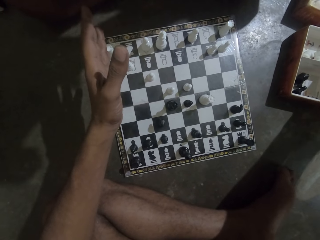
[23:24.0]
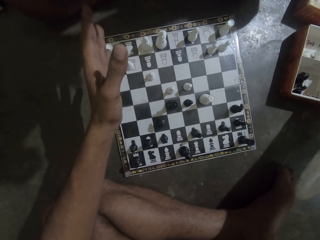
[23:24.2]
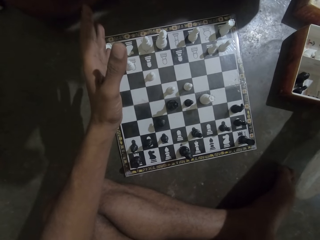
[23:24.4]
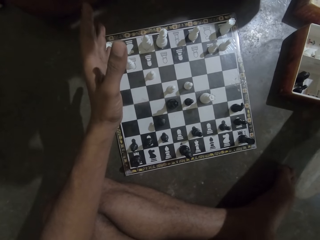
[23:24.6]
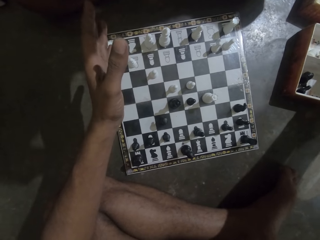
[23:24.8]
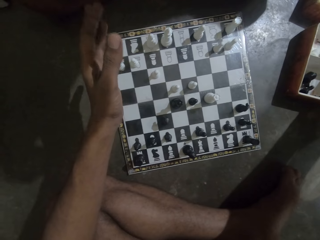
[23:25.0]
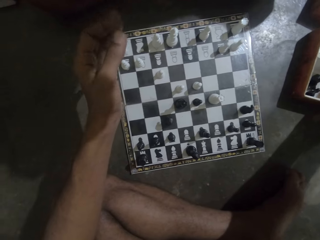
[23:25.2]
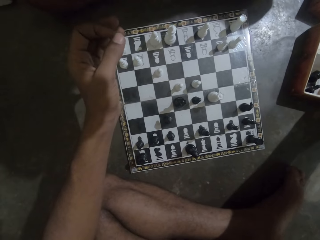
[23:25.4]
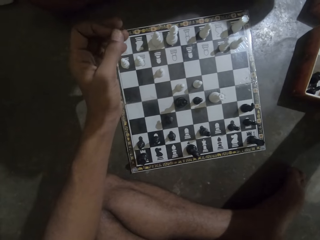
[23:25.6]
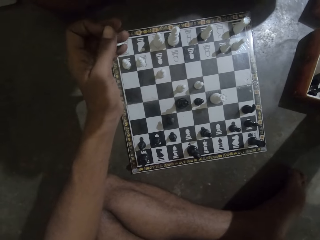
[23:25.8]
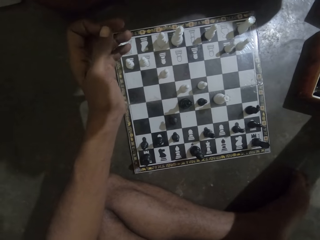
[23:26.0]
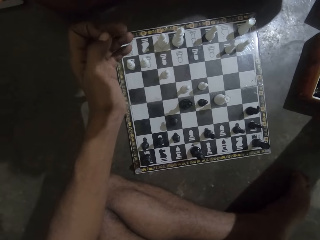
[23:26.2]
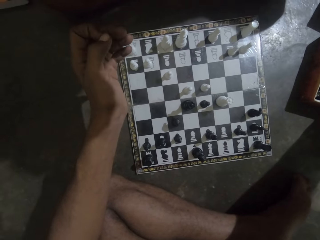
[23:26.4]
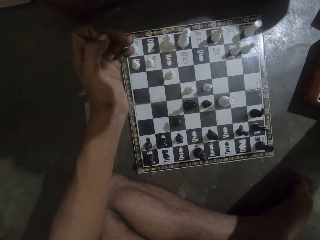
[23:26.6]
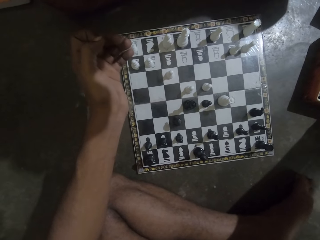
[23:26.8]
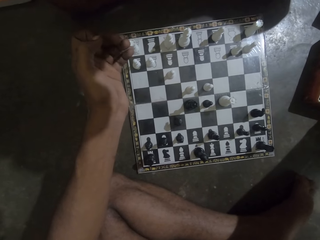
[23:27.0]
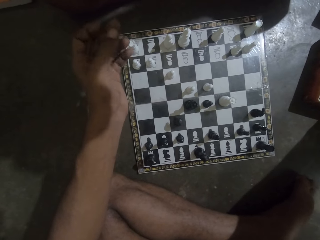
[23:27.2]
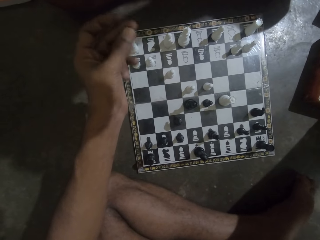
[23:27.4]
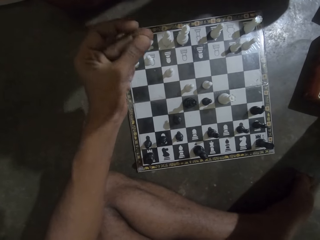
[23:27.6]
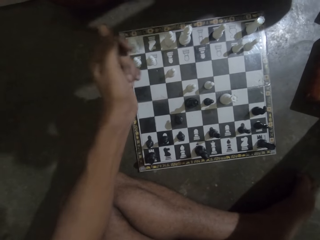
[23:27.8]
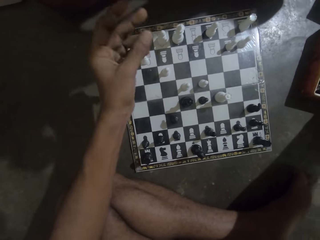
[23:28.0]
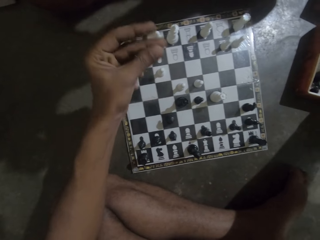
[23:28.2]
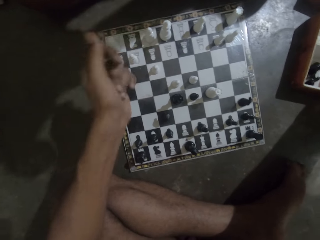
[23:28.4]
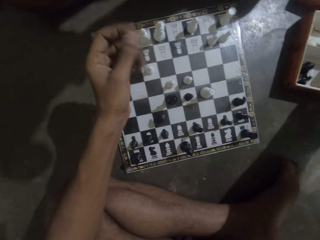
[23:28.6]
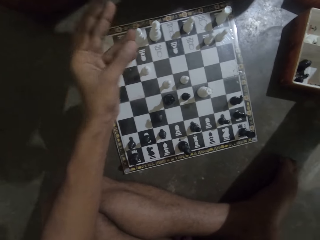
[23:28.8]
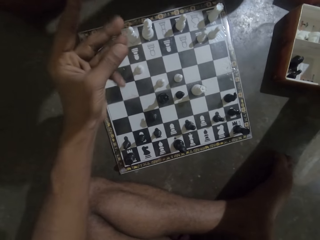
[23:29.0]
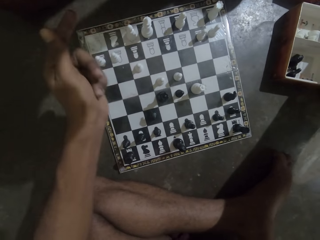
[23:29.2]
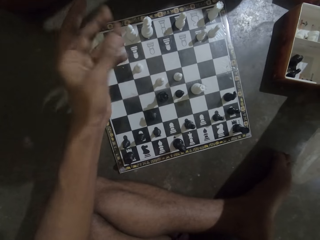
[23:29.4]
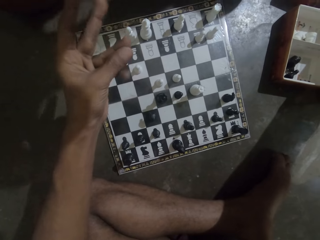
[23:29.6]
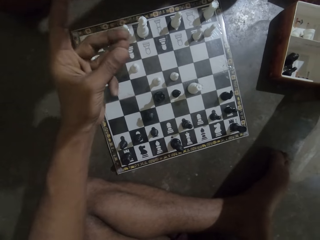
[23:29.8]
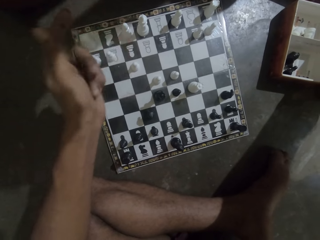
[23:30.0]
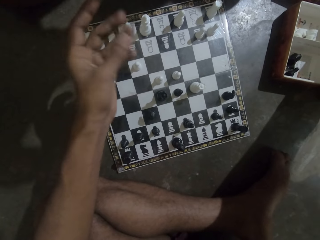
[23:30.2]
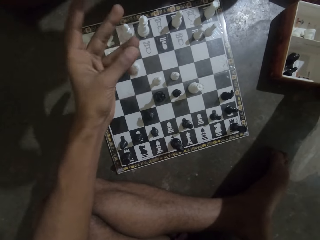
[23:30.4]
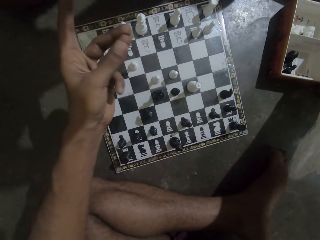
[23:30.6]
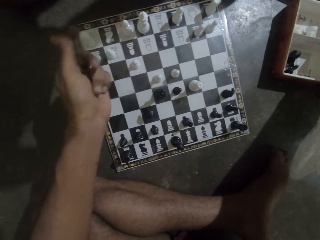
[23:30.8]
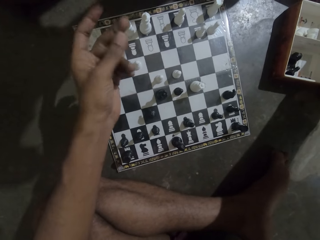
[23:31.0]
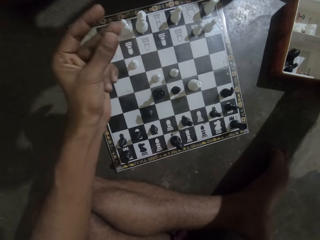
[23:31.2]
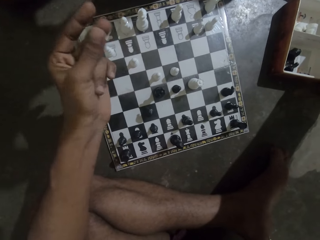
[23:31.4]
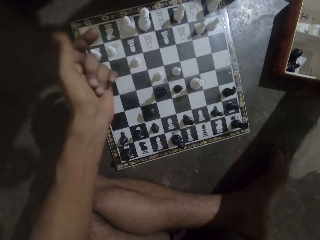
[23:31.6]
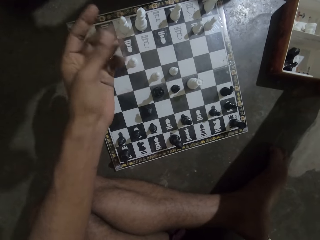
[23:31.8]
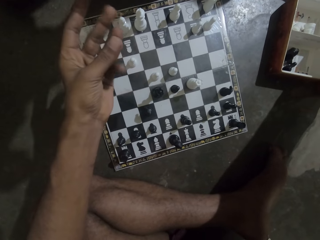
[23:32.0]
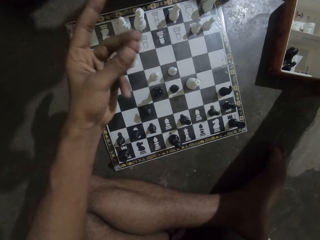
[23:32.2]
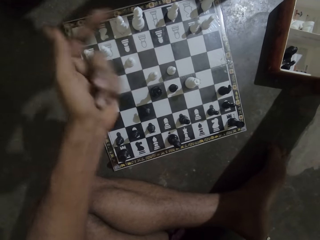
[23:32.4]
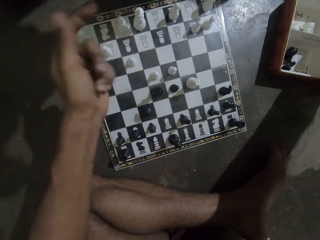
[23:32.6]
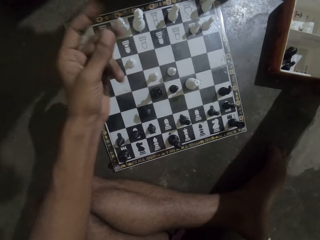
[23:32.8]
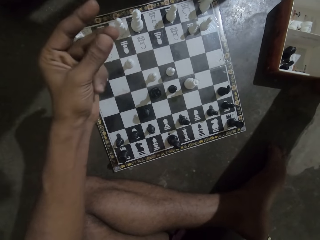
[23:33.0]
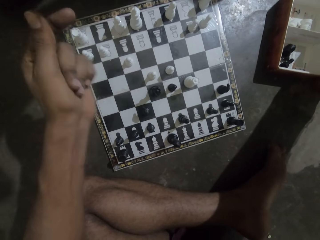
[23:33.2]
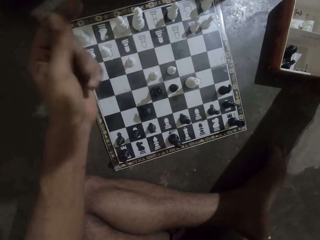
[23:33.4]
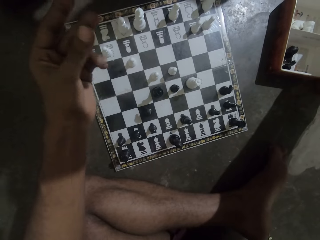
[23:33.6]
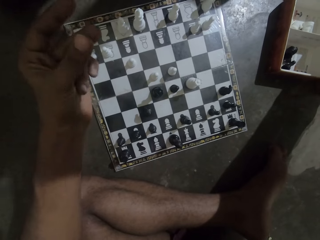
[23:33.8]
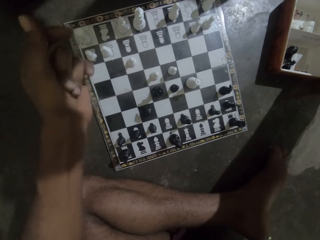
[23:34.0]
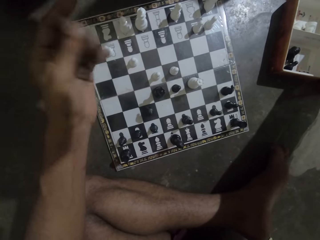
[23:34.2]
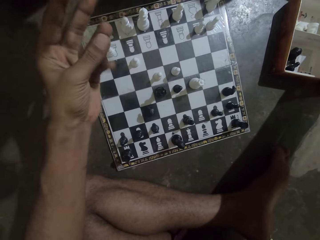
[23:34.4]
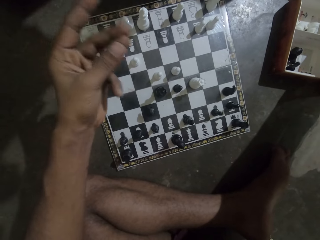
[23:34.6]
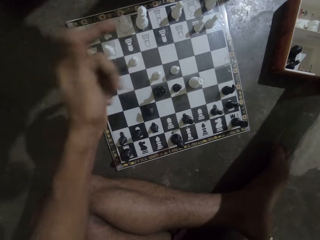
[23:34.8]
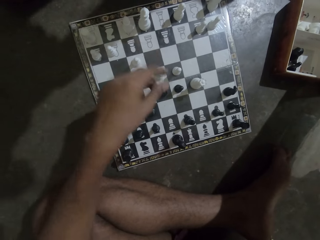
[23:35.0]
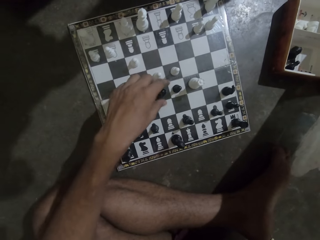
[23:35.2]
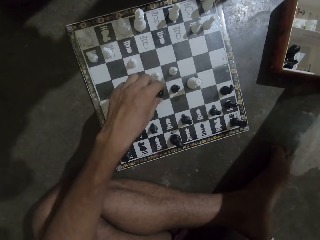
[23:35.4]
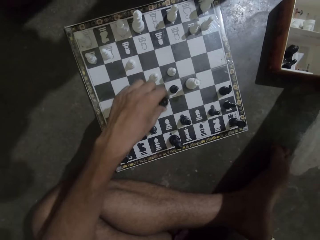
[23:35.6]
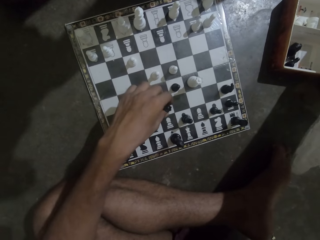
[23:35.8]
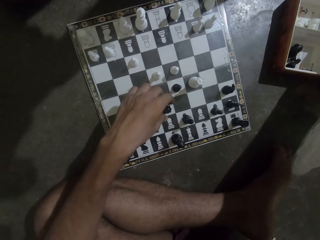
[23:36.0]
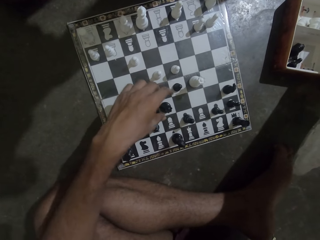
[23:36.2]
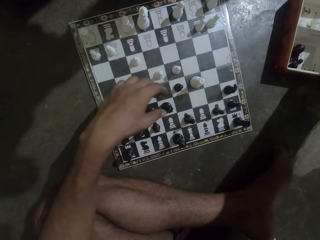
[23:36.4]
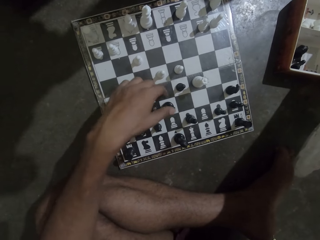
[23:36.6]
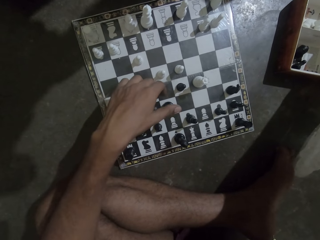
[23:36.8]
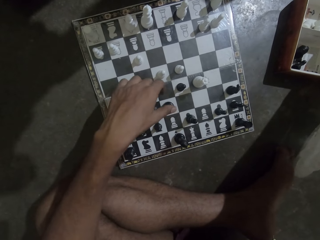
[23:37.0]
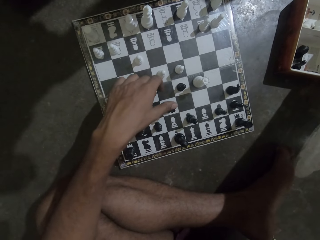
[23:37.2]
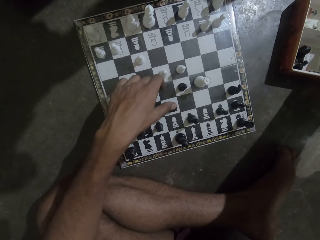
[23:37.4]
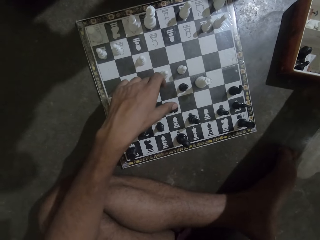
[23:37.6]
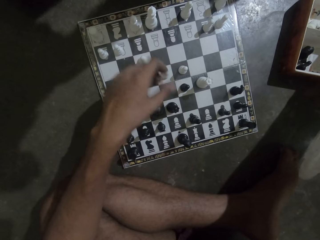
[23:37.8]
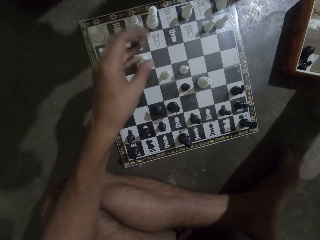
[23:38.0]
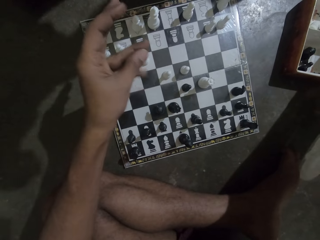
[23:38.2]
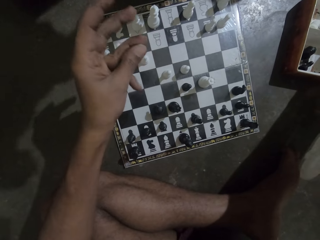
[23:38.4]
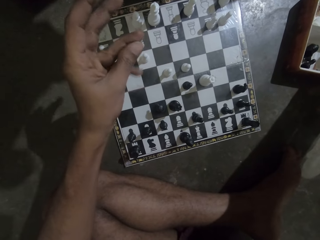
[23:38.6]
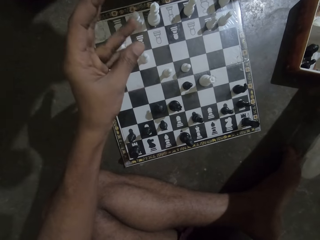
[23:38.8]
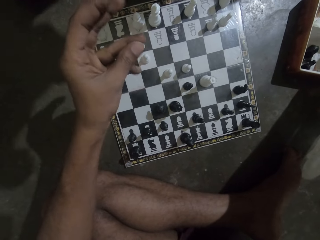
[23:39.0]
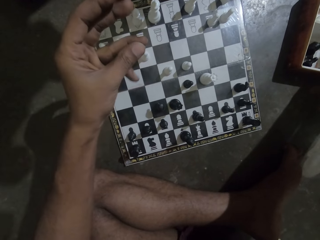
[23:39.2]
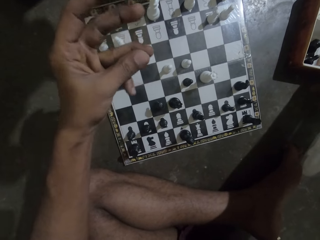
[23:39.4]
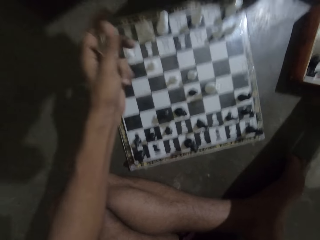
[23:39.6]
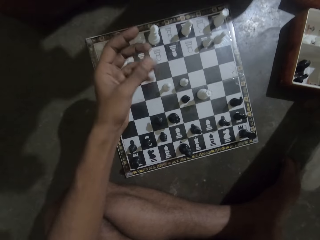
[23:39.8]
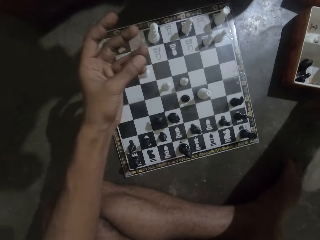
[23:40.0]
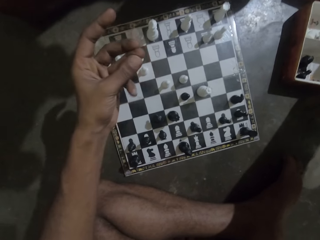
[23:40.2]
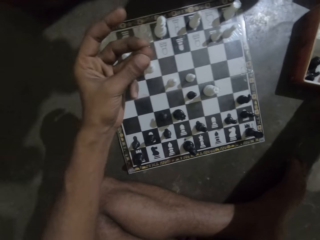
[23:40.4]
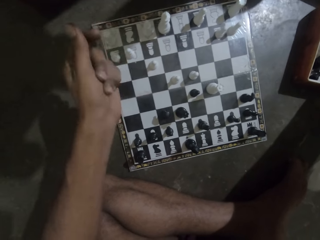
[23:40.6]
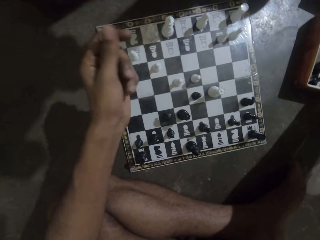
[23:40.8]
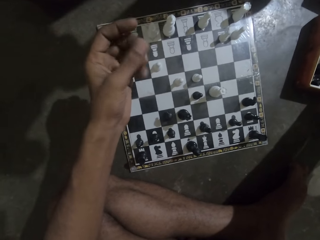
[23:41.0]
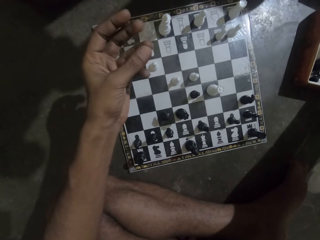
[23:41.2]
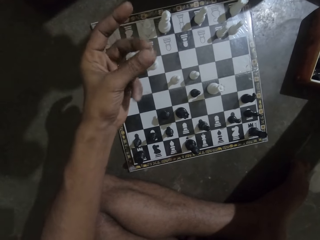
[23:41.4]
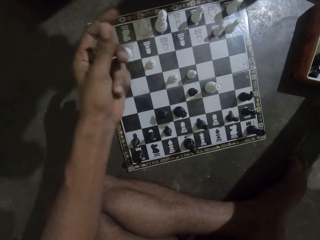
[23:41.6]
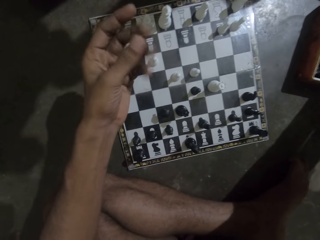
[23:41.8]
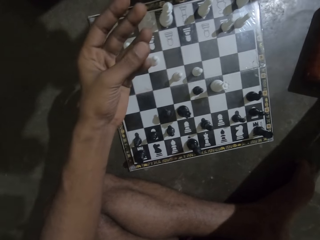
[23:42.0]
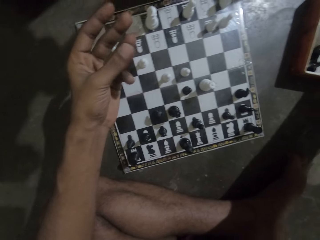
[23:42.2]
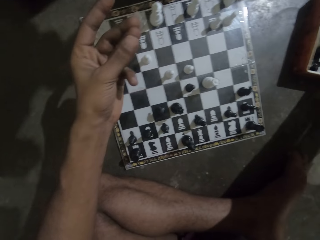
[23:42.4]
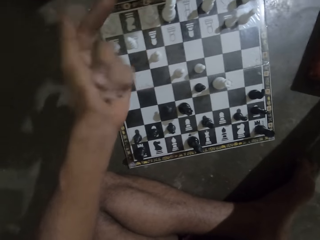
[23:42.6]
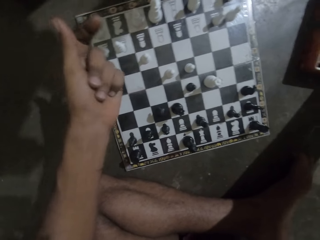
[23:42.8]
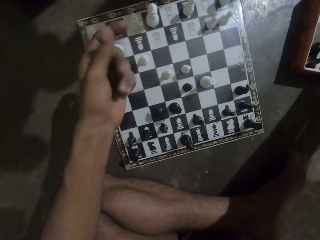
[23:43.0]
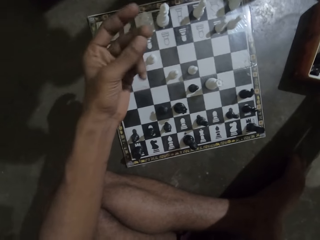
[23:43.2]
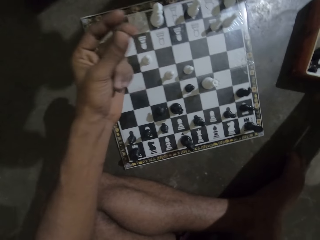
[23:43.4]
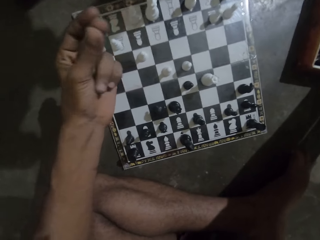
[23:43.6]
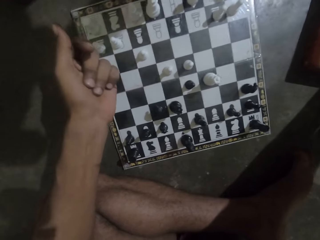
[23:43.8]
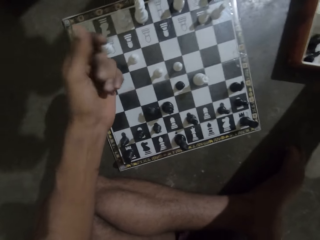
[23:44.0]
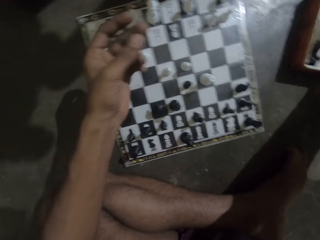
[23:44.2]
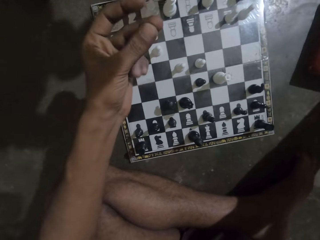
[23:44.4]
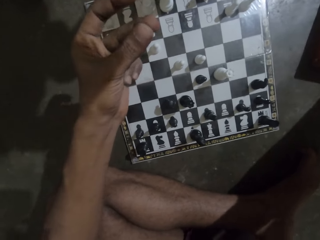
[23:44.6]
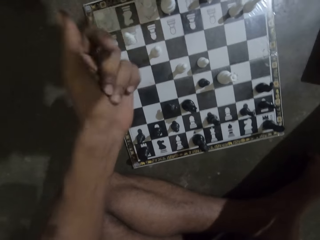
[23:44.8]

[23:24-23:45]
The camera wearer snaps his fingers. He holds the chess piece. He moves the black chess piece on the chess board. He touches the black chess piece with his thumb. He holds on the chess piece. He snaps his fingers.
